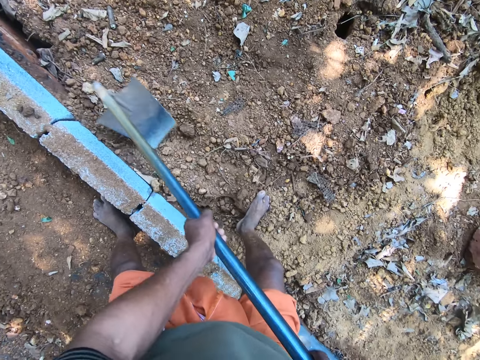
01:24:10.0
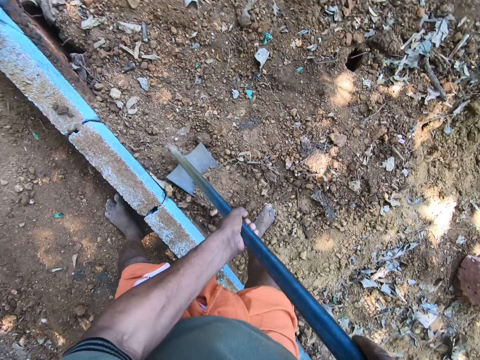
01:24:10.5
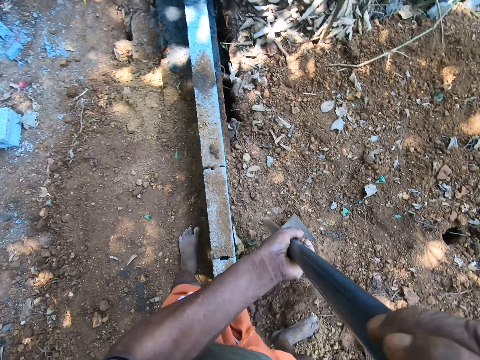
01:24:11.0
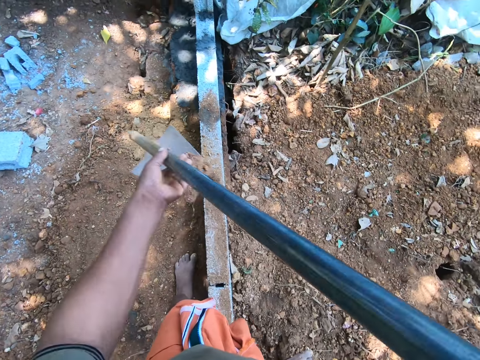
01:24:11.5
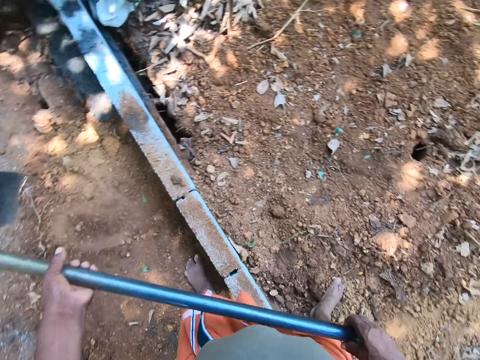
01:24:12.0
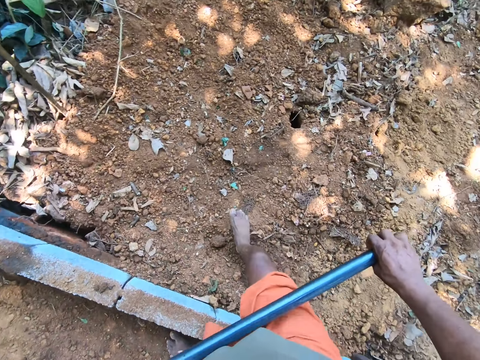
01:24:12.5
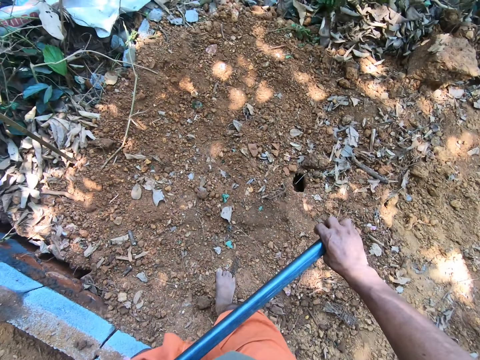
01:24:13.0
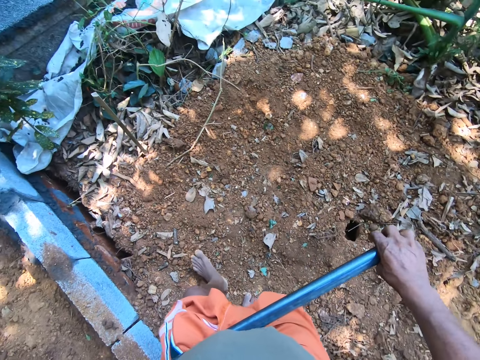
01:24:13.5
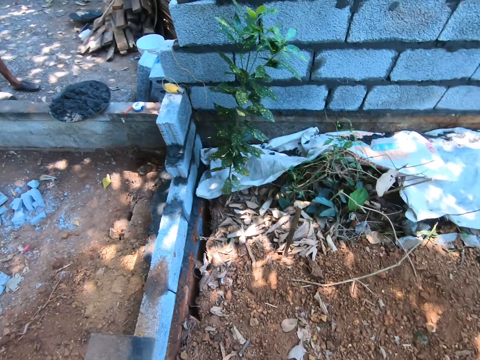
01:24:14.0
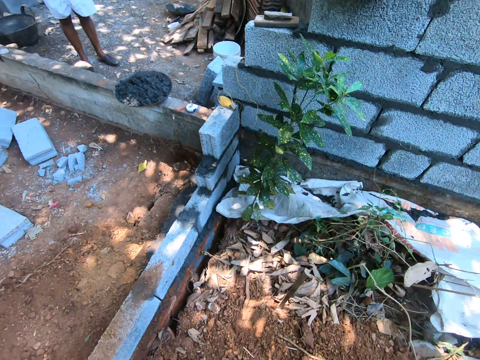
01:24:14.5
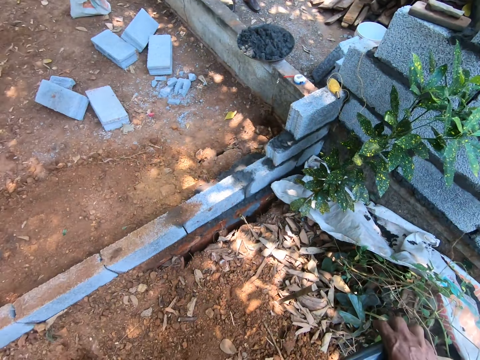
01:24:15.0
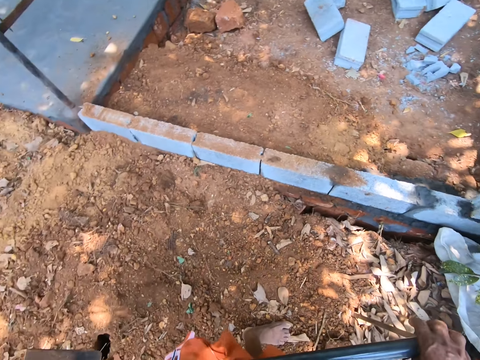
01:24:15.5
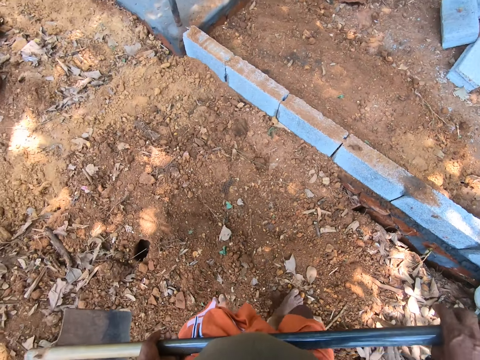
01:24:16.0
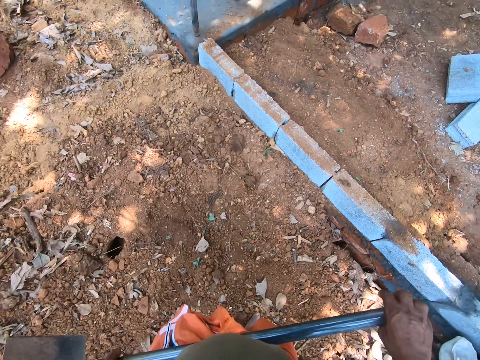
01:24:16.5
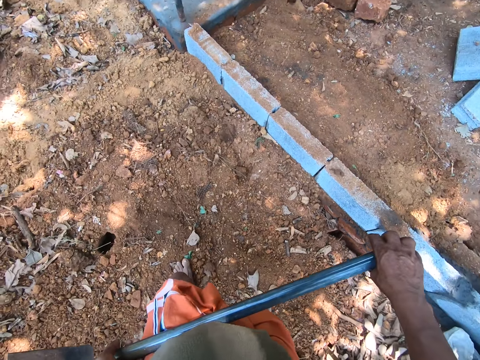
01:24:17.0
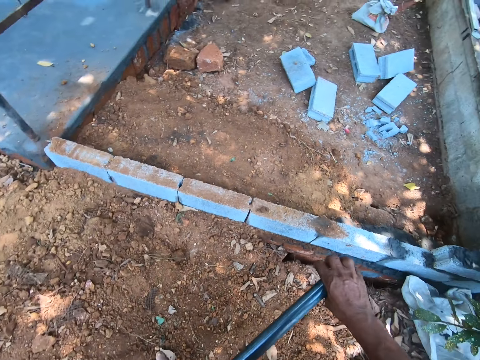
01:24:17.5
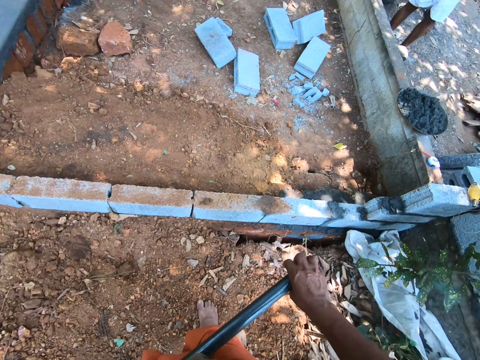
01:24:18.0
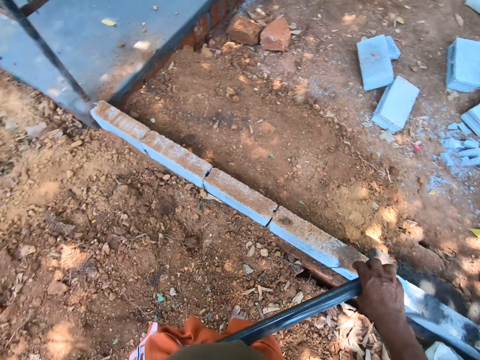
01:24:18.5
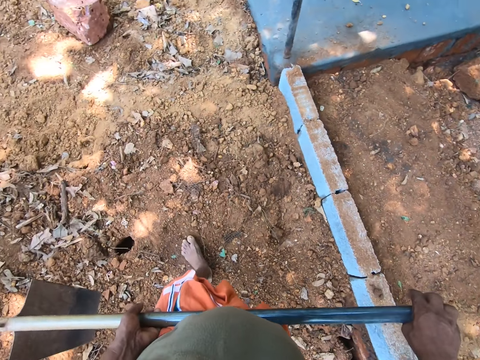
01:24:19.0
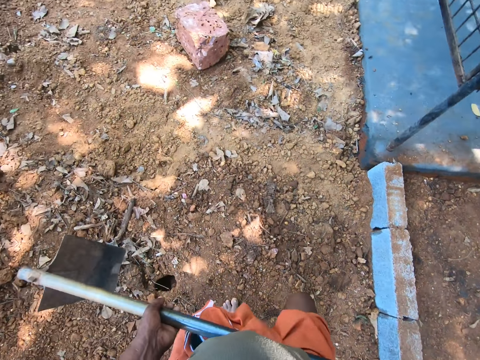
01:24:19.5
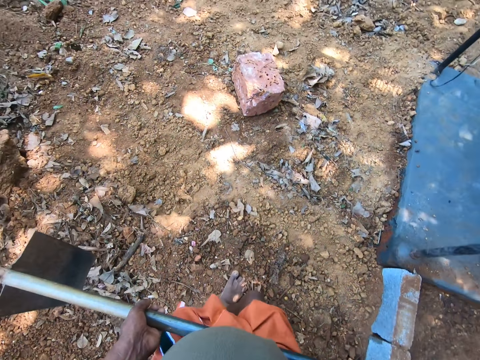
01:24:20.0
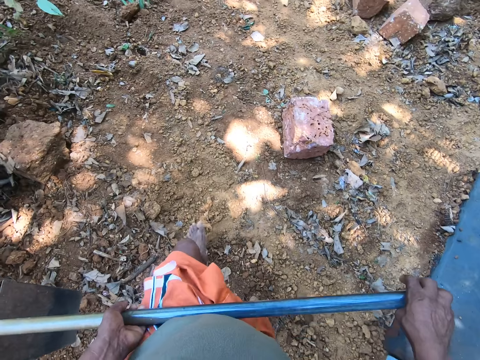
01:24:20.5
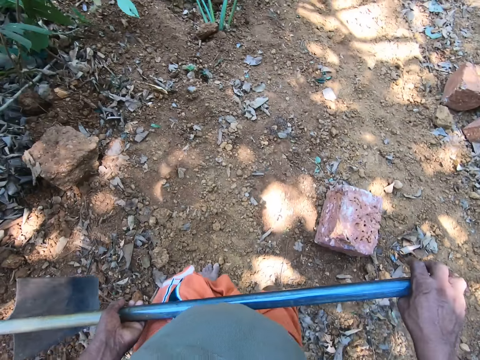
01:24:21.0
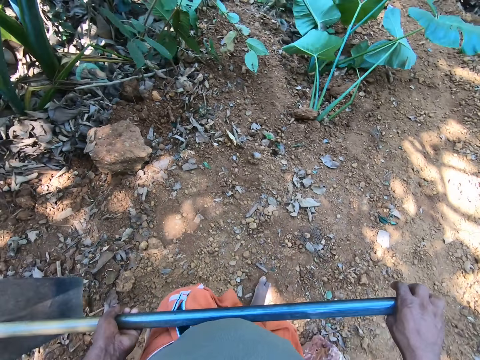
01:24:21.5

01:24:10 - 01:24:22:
The camera wearer packs sand from the ground with the hoe in both hands. They pour the sand on the ground with the hoe in both hands. They walk around the compound.

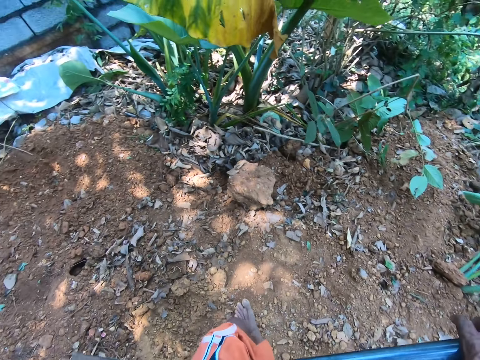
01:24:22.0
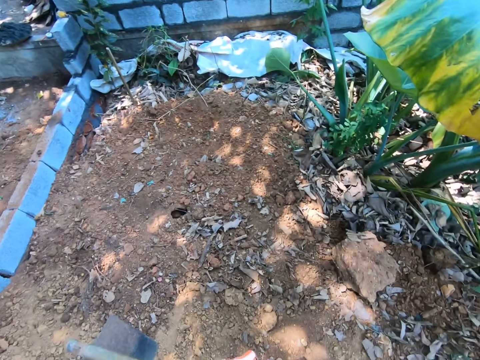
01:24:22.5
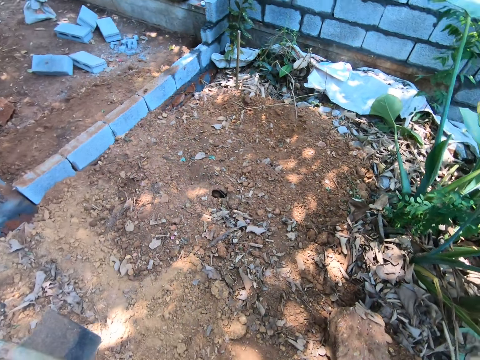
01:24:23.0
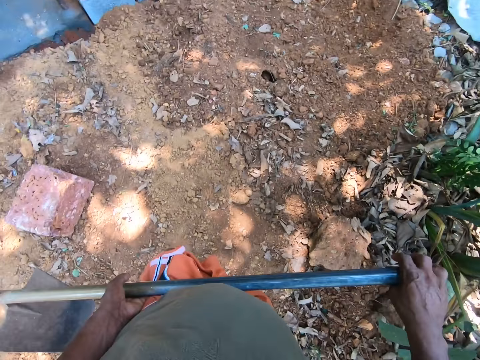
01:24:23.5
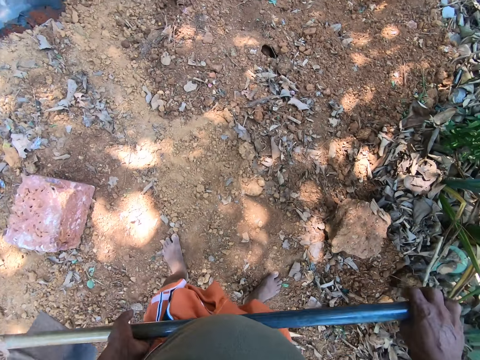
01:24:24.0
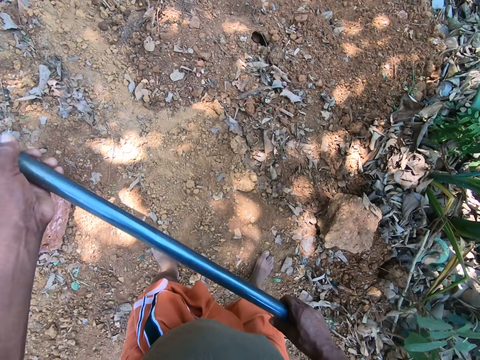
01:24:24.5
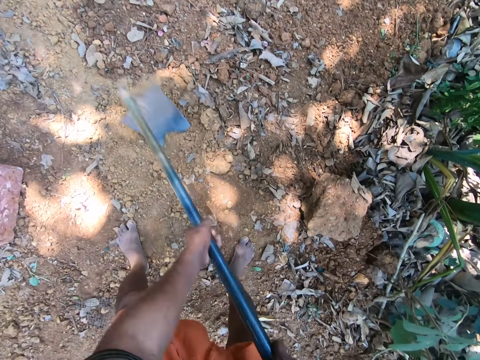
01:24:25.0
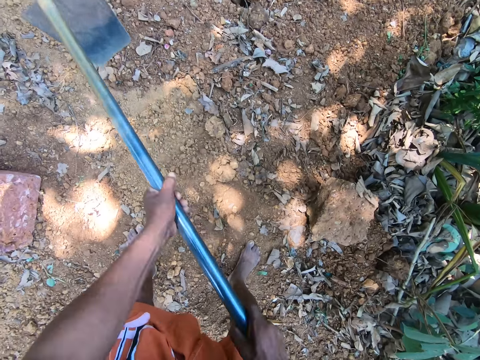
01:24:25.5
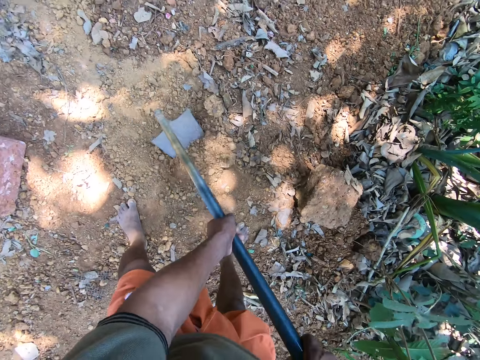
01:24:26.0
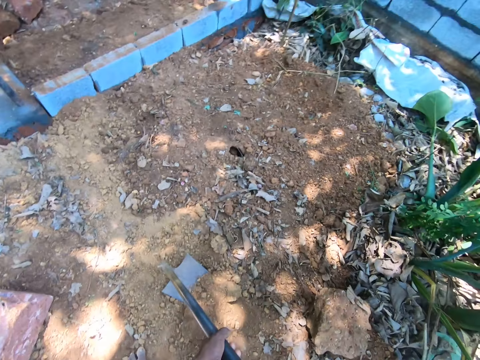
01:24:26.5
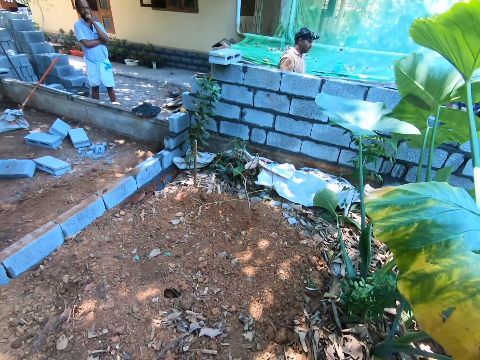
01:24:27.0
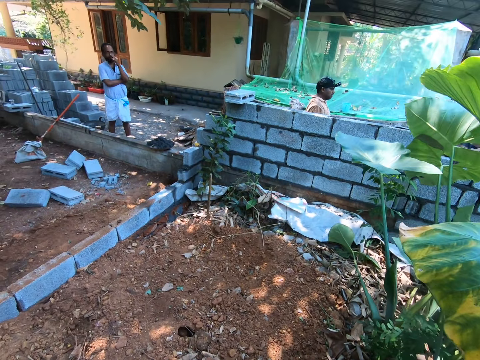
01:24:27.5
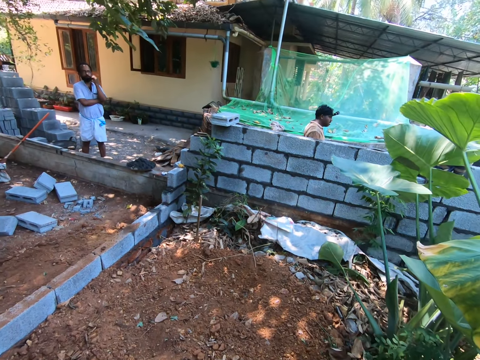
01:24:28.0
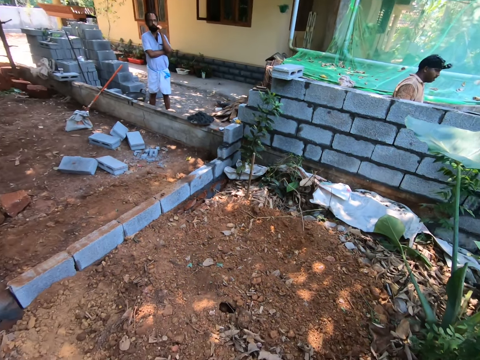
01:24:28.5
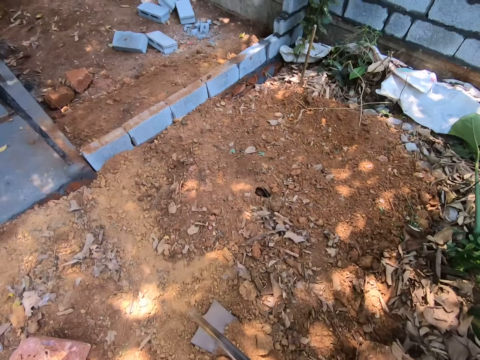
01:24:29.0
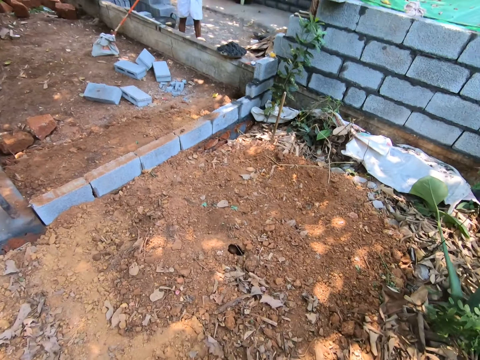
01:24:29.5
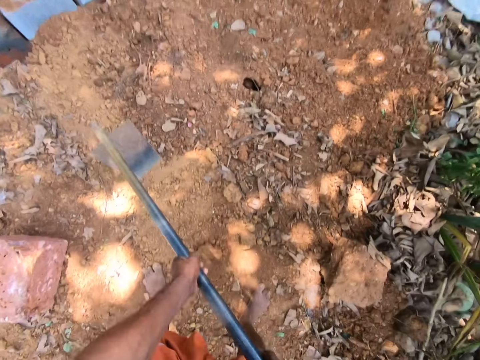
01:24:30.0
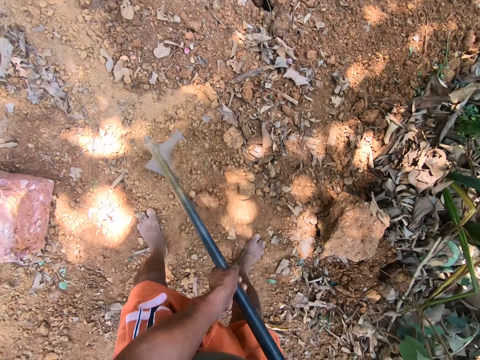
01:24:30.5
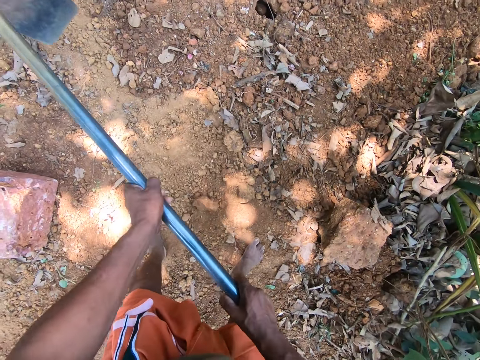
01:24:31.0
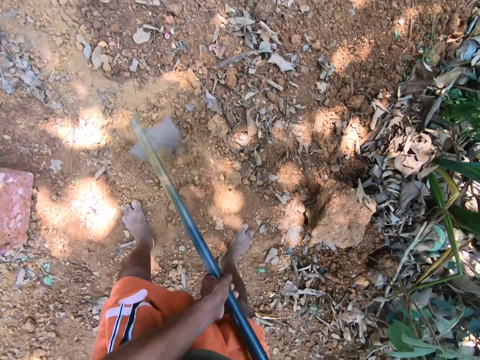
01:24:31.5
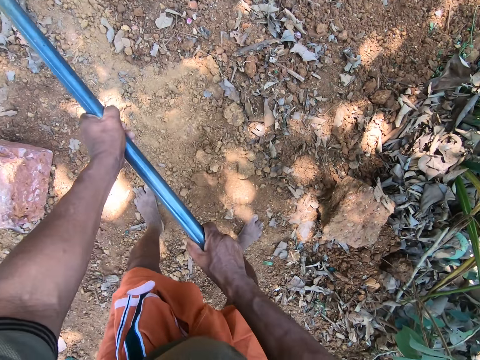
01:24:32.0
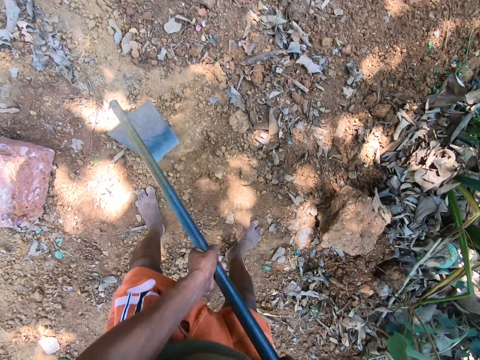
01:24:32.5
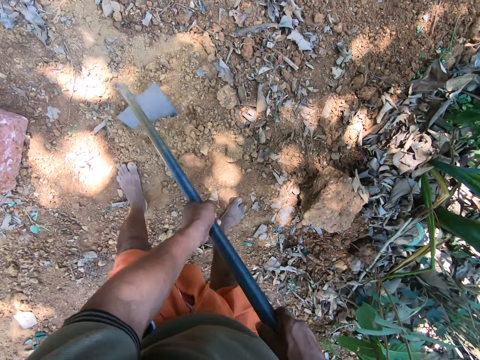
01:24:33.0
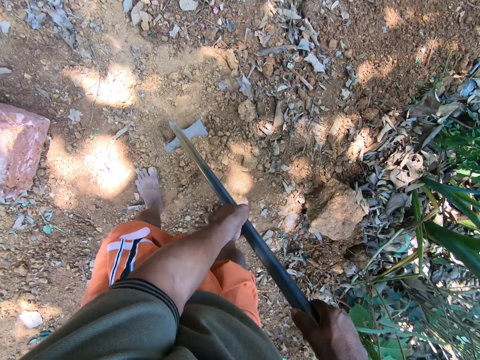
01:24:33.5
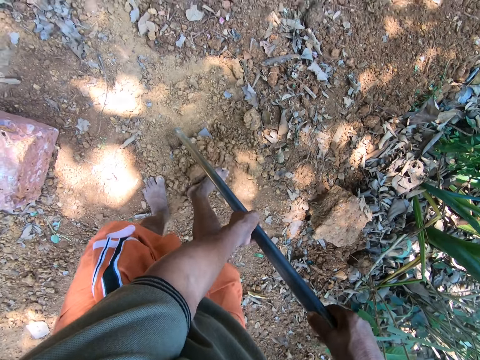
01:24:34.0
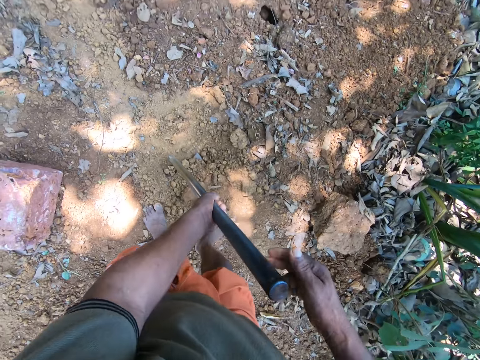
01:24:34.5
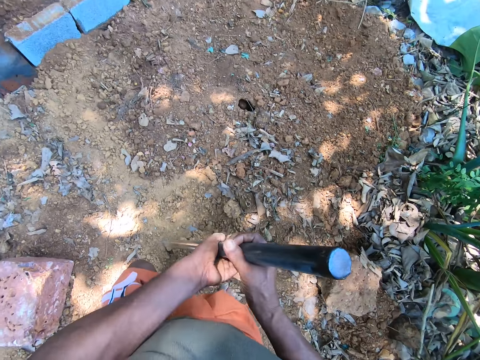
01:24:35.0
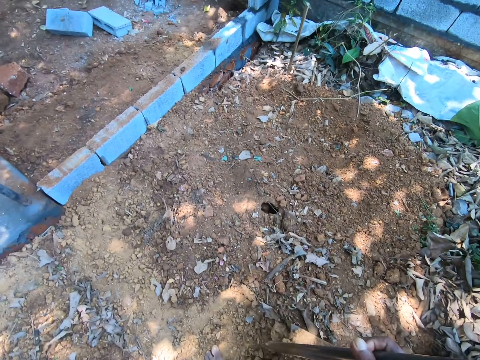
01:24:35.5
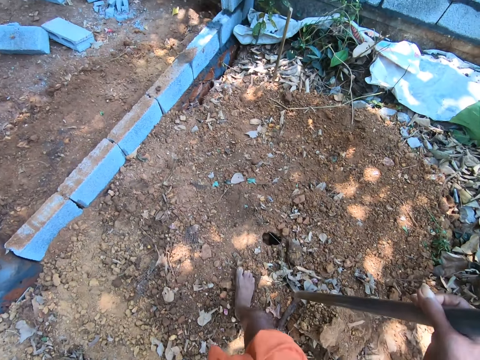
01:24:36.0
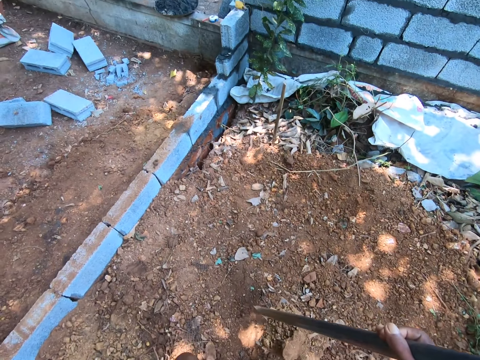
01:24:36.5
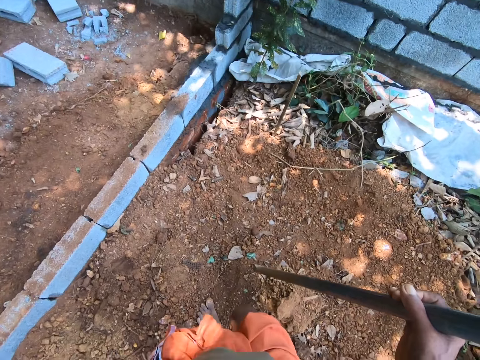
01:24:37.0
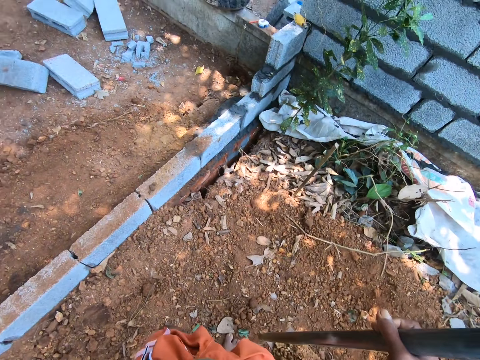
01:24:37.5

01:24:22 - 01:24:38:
The camera wearer digs the ground with the hoe in both hands. A man looks at the camera wearer. Another man walks around the compound. The camera wearer talks to the first man. He digs the ground with the hoe in both hands. He moves sand into the hoe with his right leg. He packs the sand from the ground with the hoe in his left hand and transfers the hoe from his left hand to his right hand. He walks around the compound.
